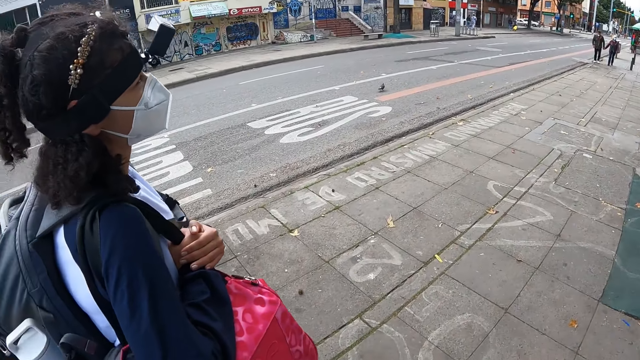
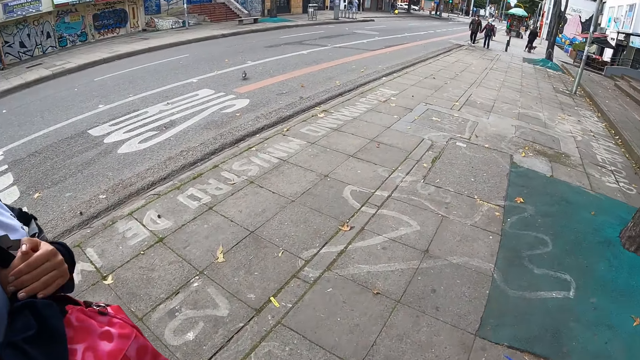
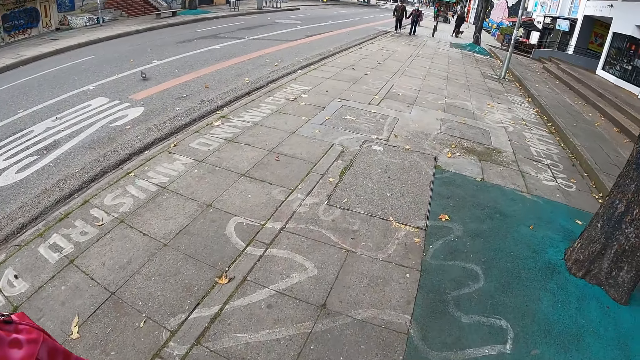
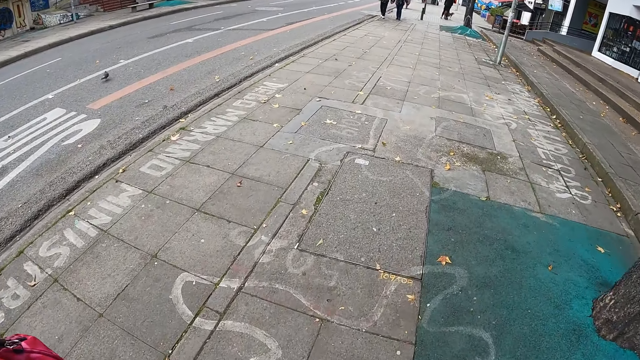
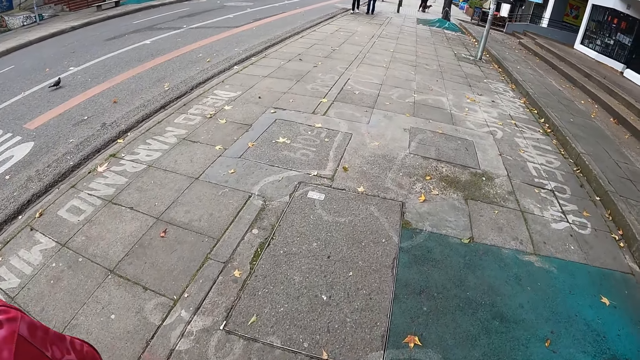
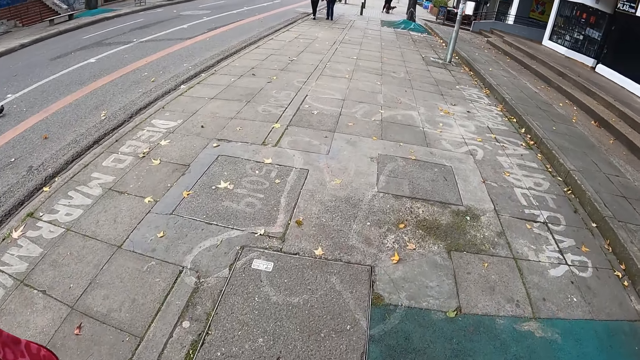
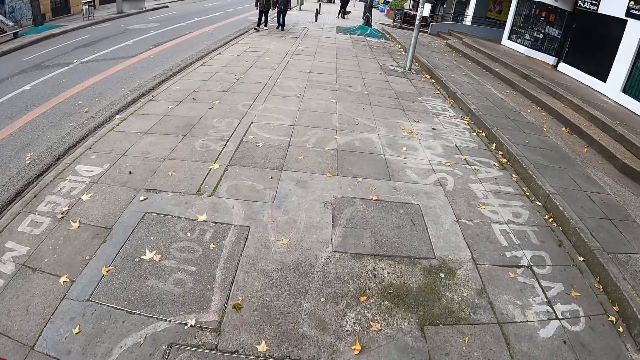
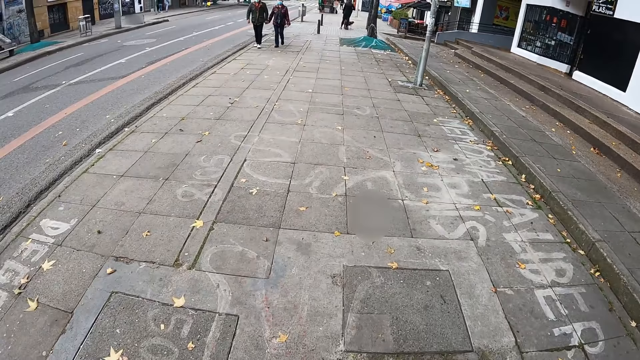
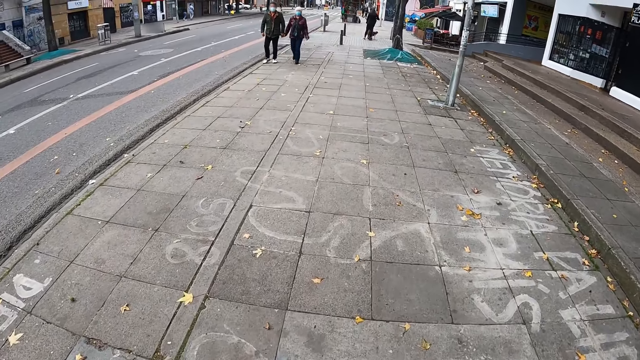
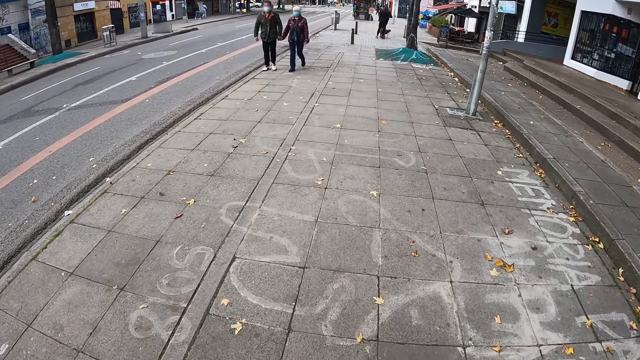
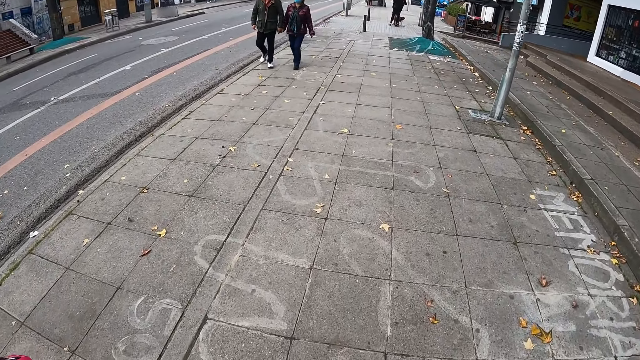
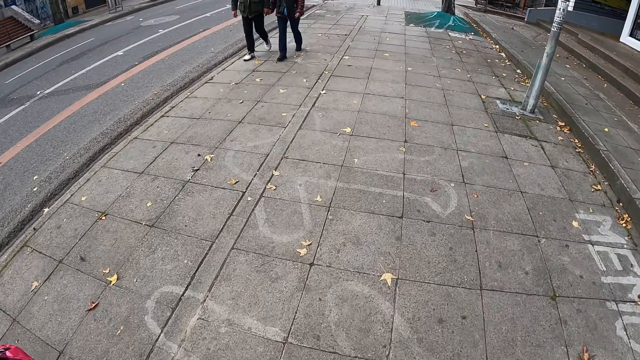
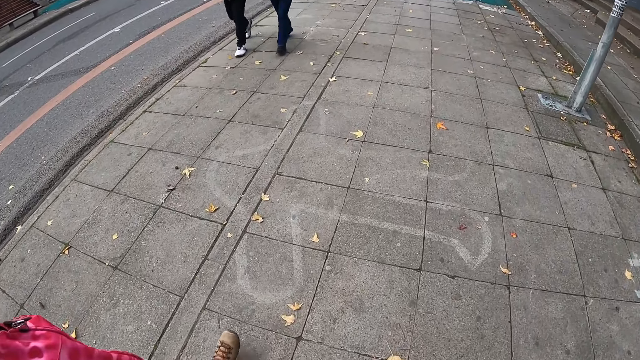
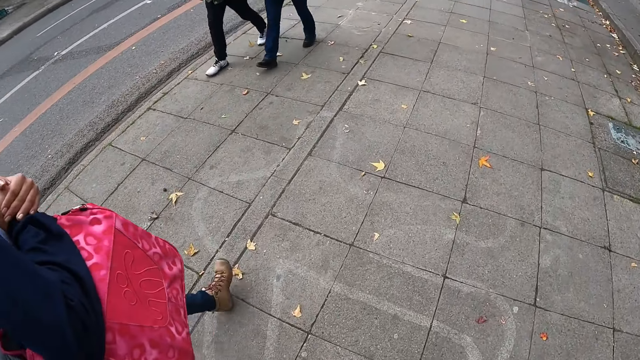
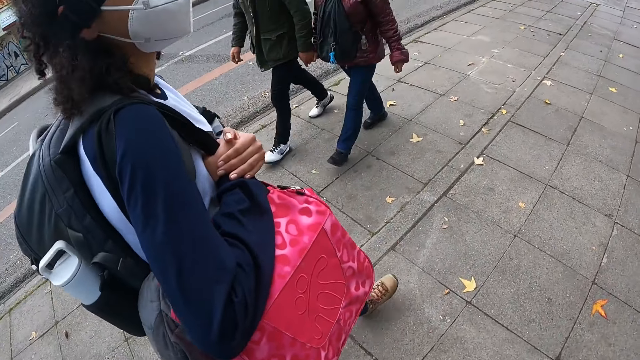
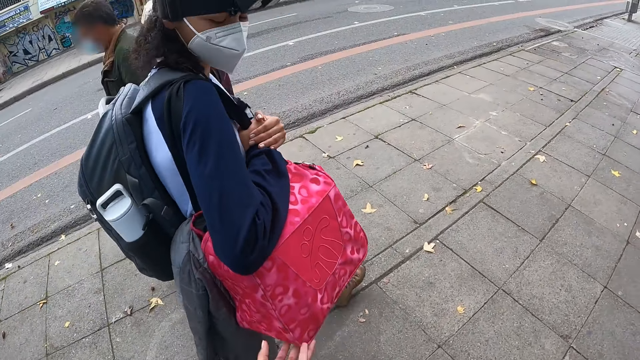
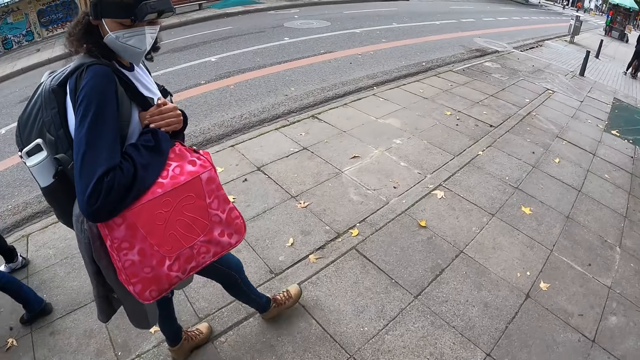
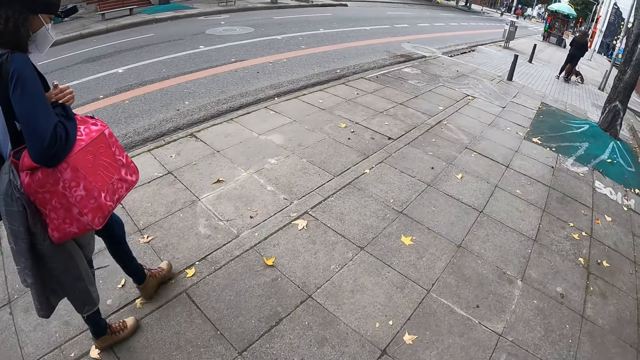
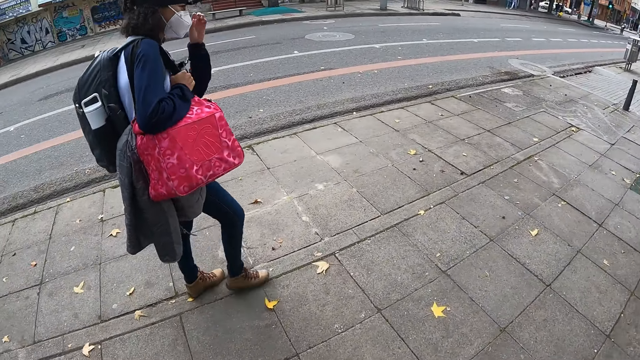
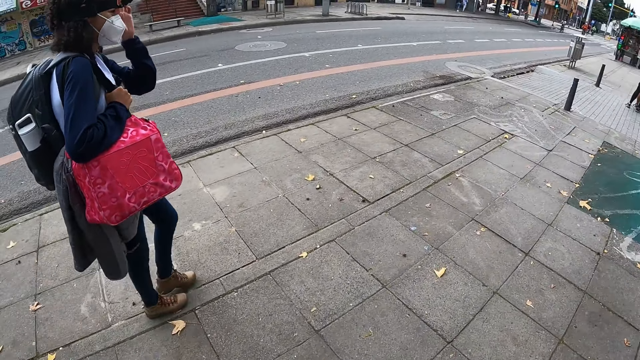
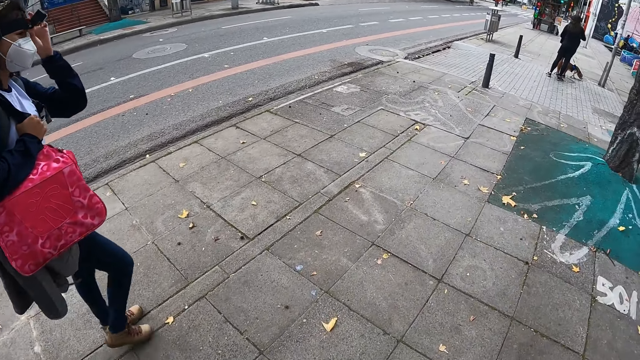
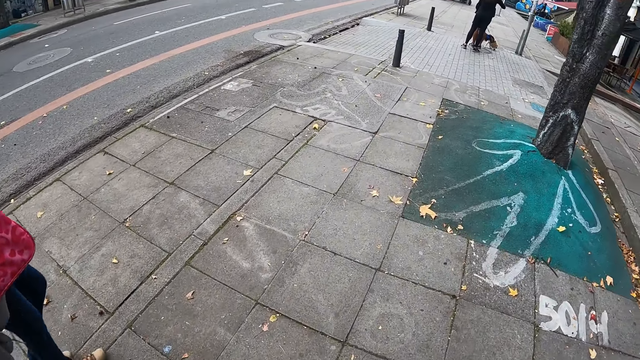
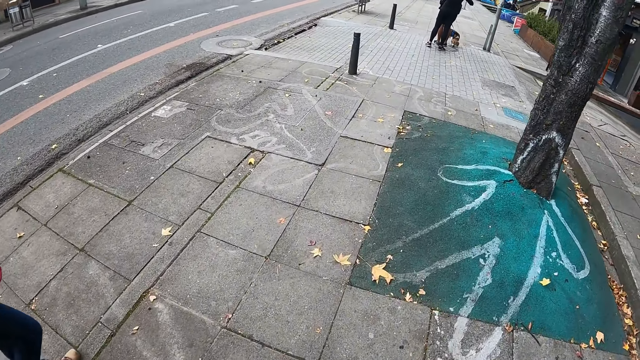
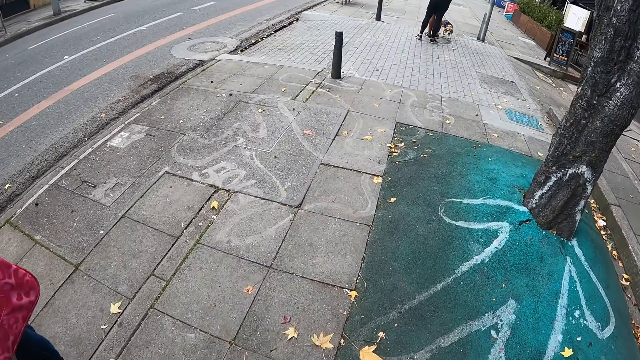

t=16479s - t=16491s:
A man and a woman walk past the camera wearer. Another woman adjusts a camera with her left hand. A woman walks on the road.

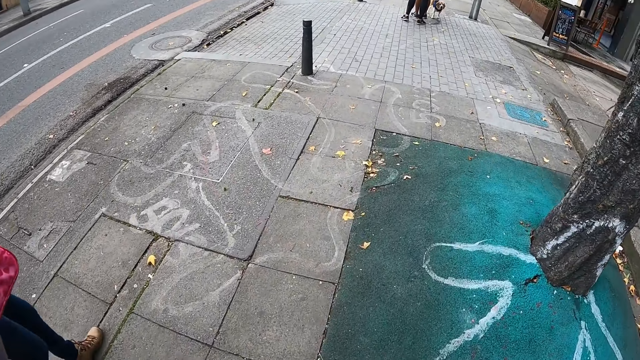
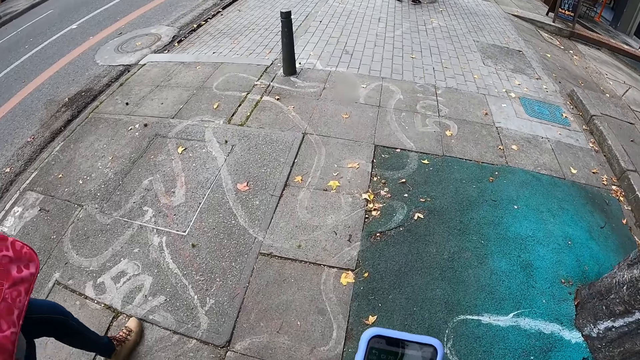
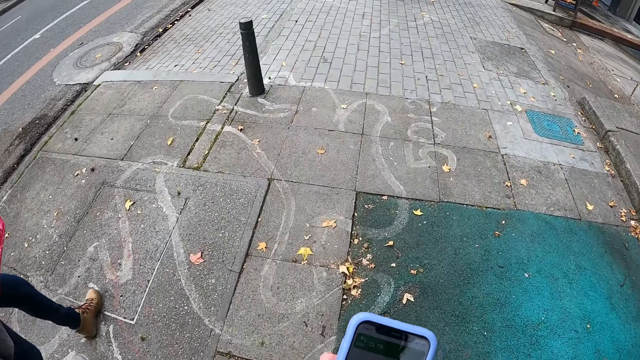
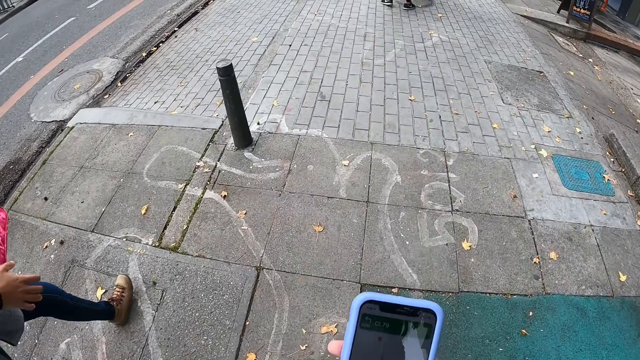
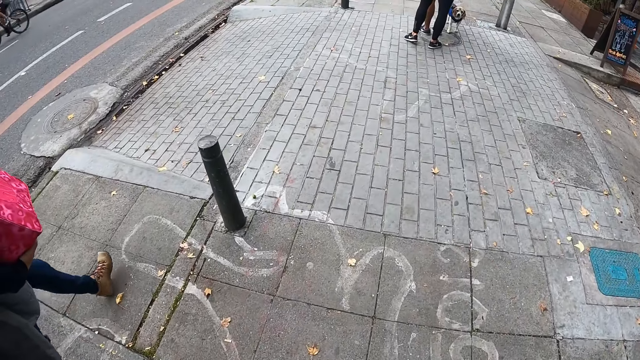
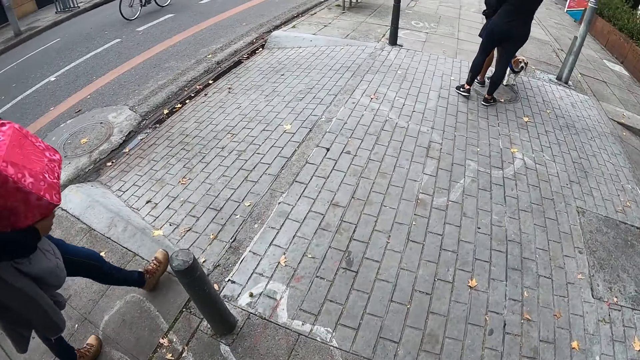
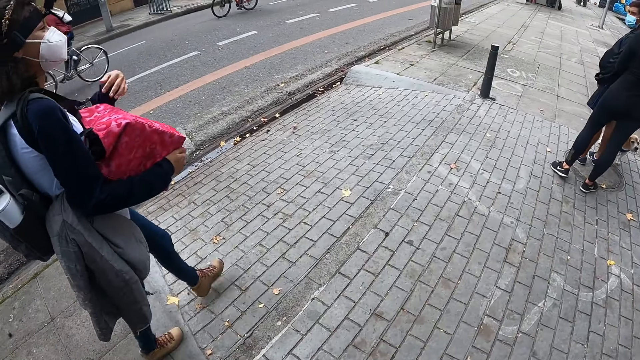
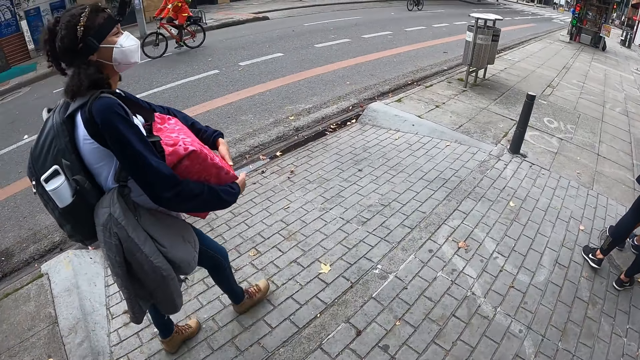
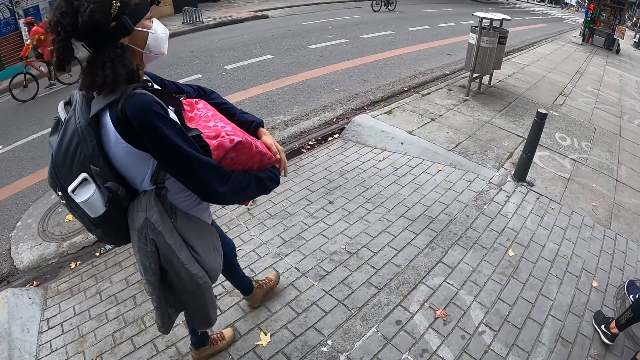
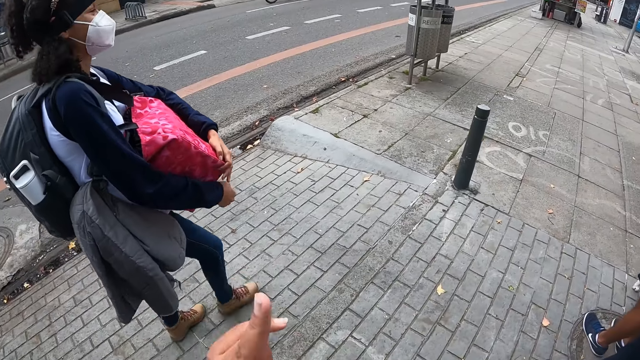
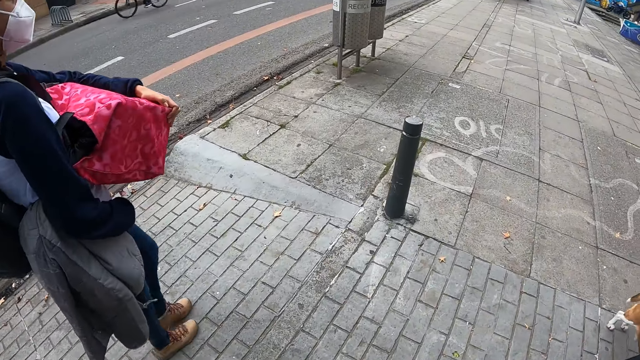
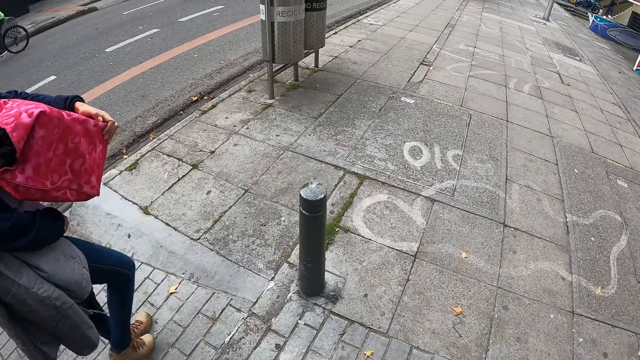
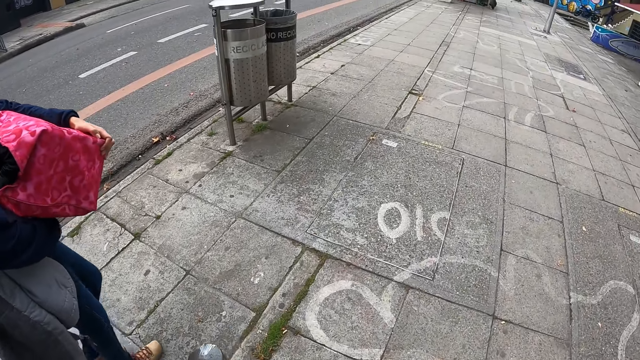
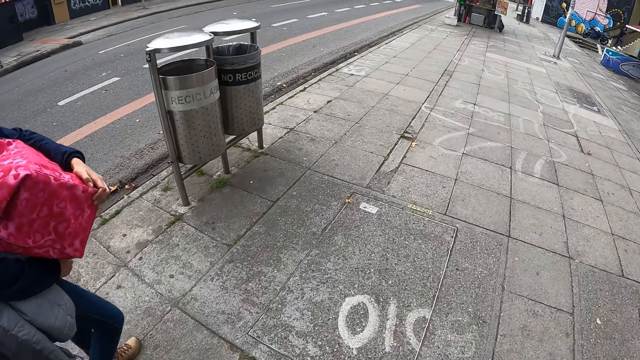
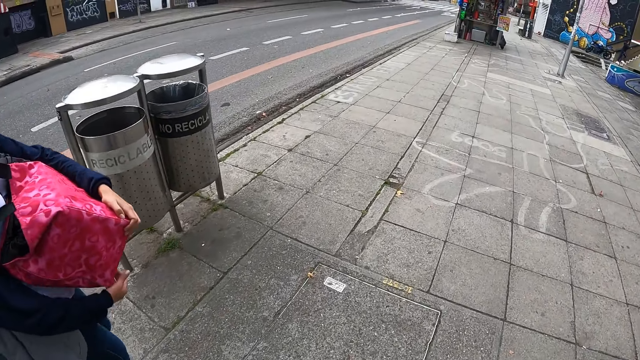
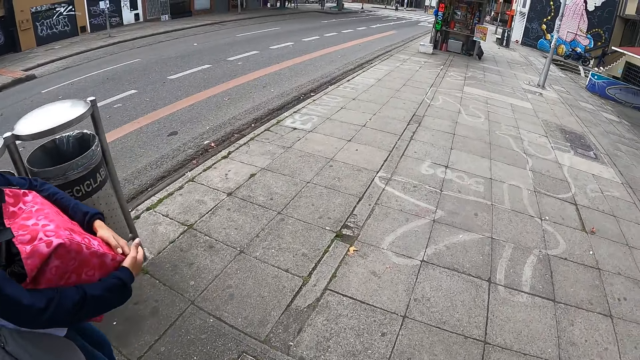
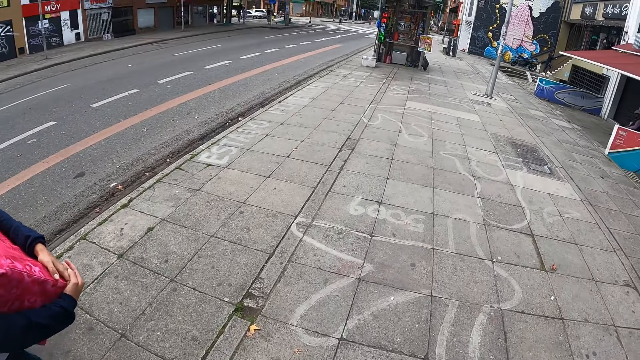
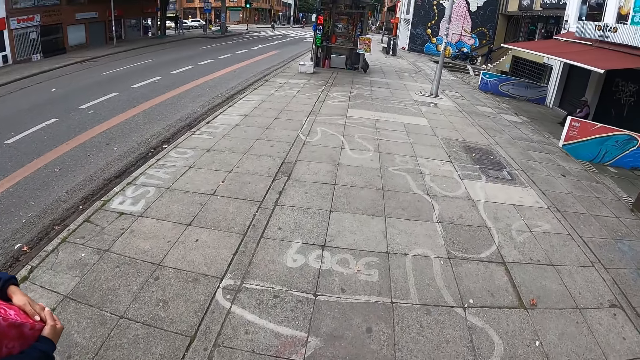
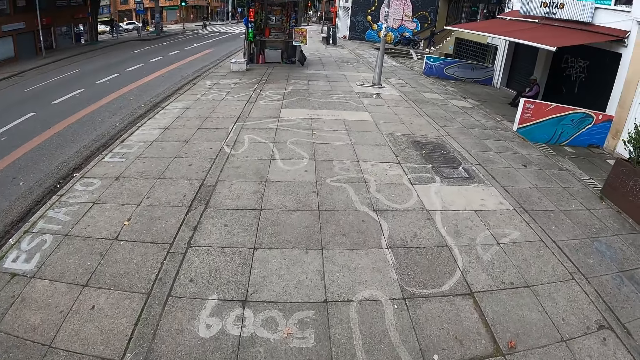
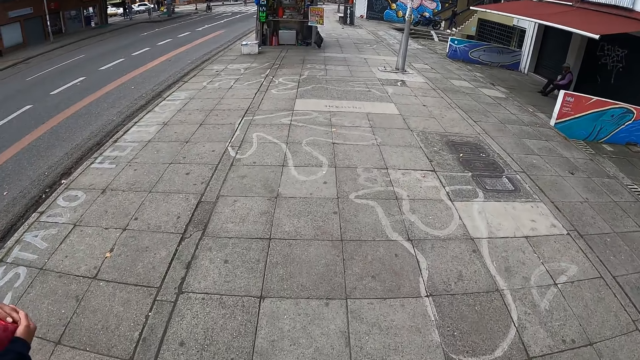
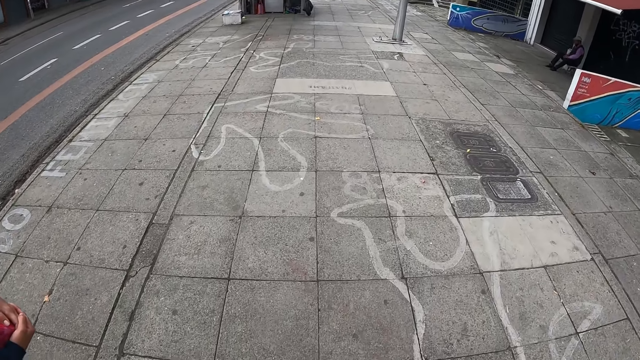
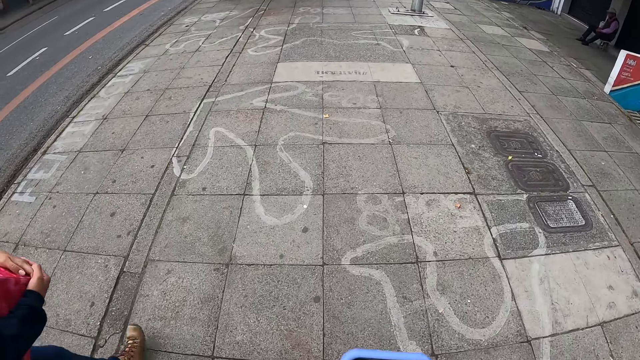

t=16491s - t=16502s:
The camera wearer operates the phone with both hands. A woman holds the bag with her right hand. Several cyclists ride bicycles on the road past the camera wearer. The camera wearer walks on the road. The woman holds the bag with both hands. Another woman, a third woman and a dog walk past the camera wearer. The first woman removes her right hand from the bag. The camera wearer raises his left hand. He walks on the road. The first woman holds the bag with both hands.
